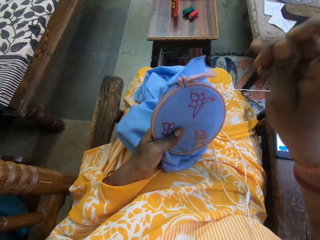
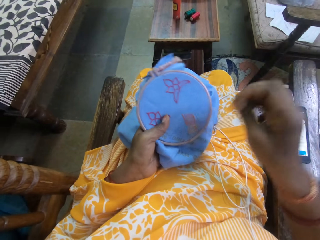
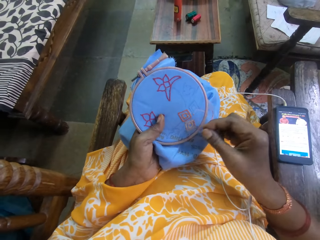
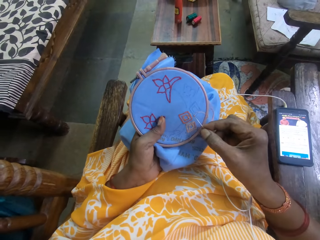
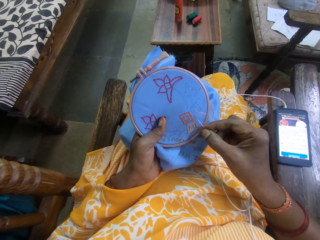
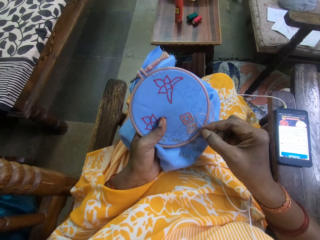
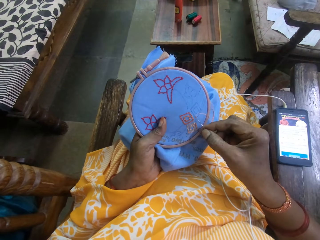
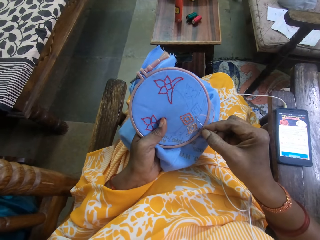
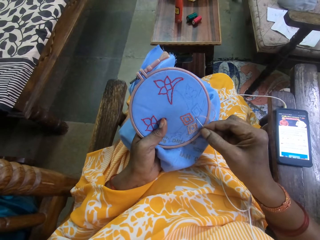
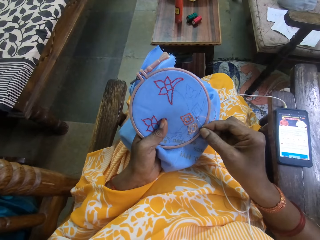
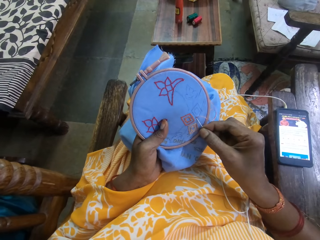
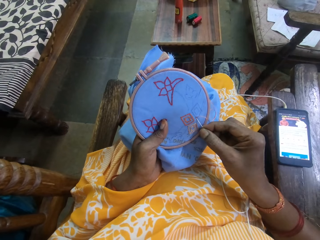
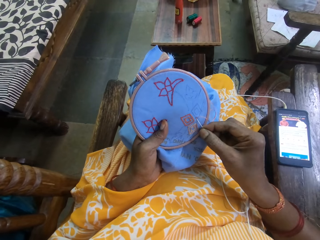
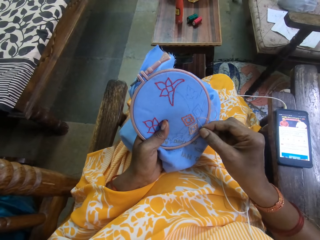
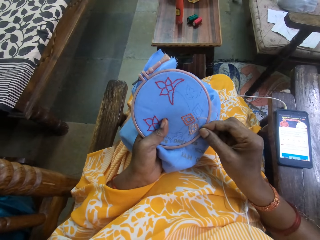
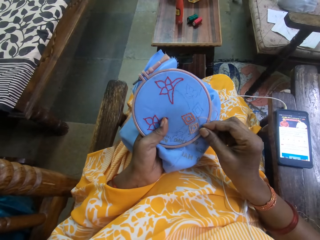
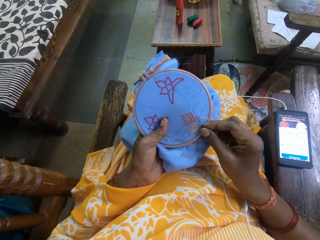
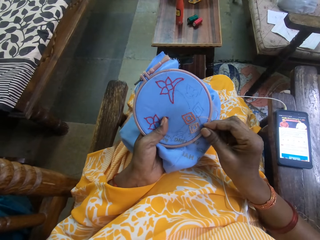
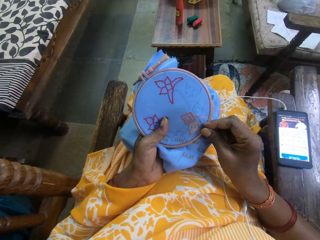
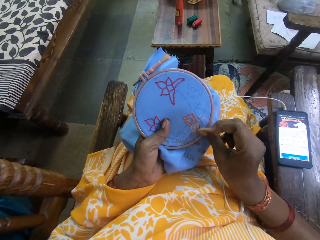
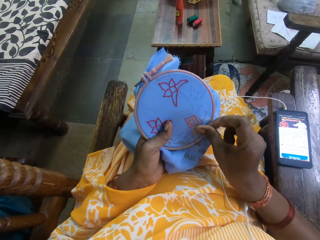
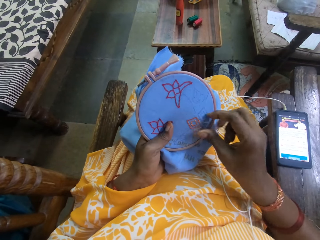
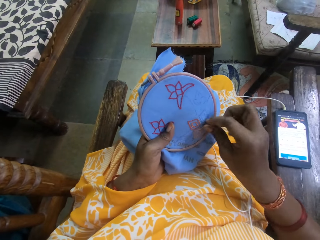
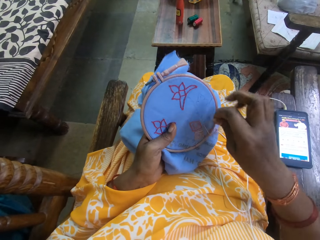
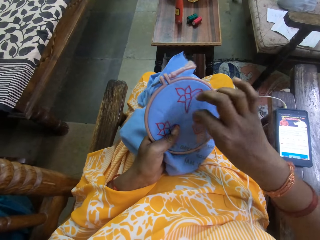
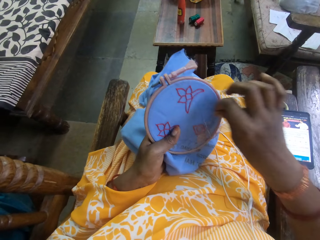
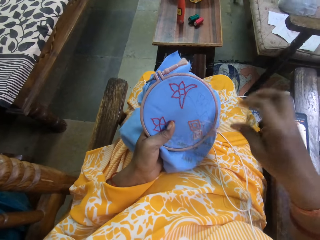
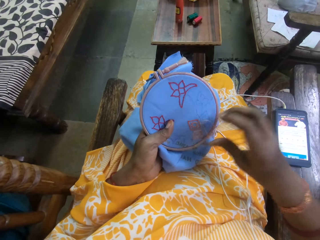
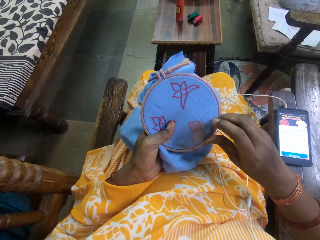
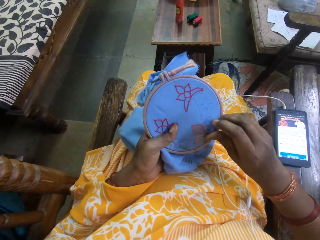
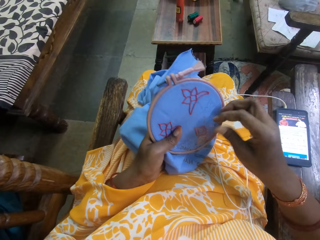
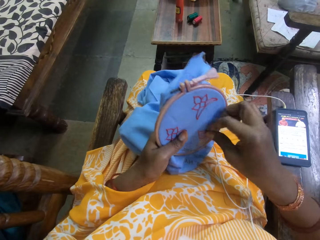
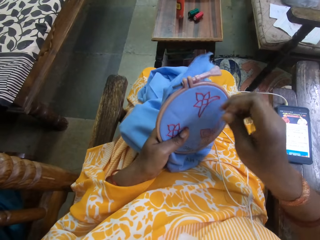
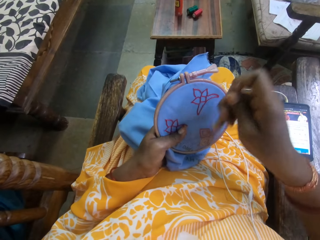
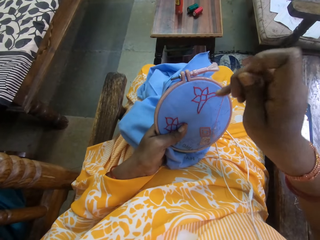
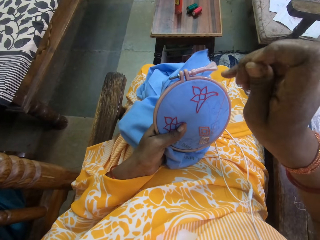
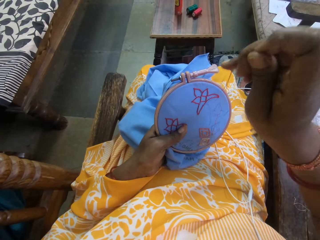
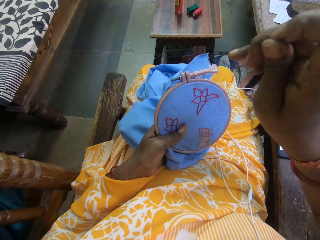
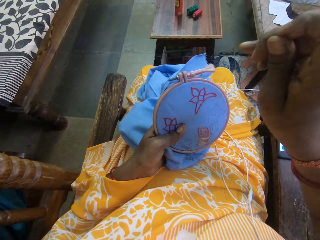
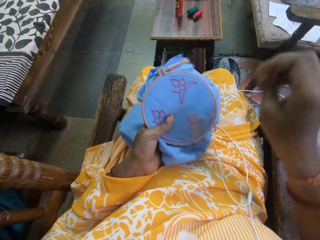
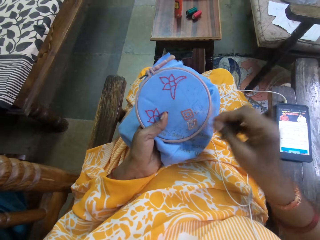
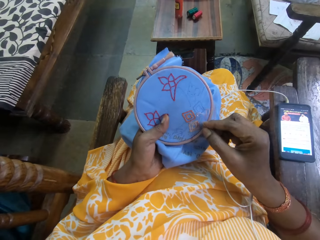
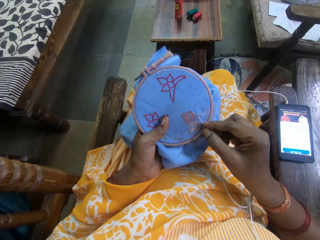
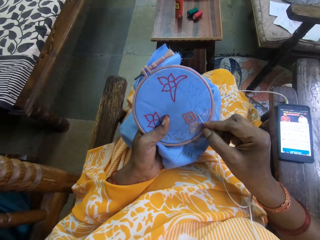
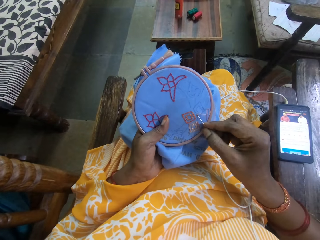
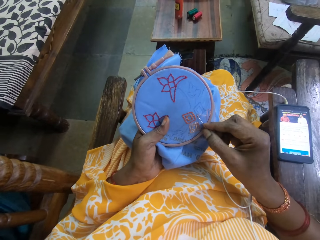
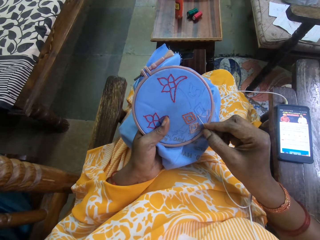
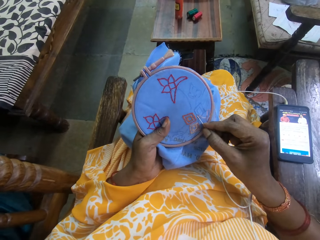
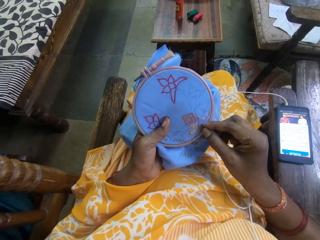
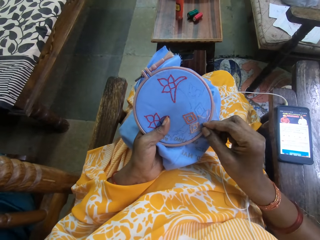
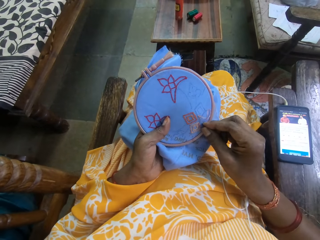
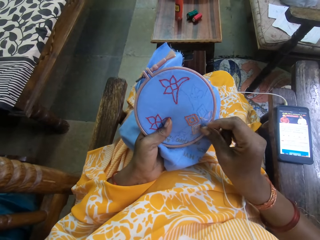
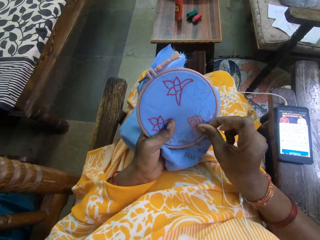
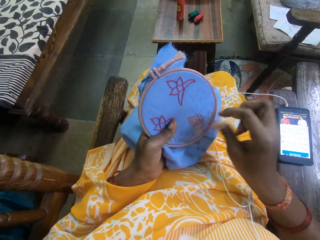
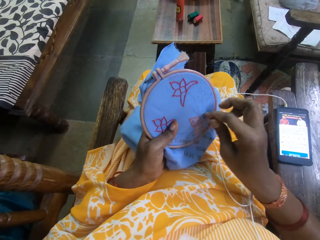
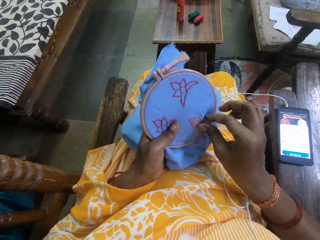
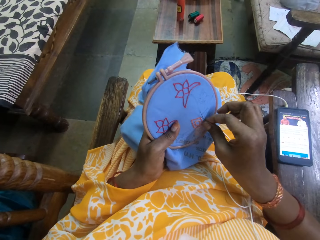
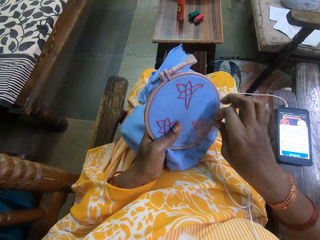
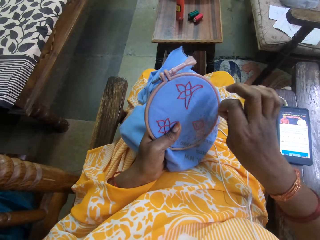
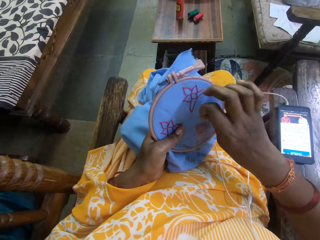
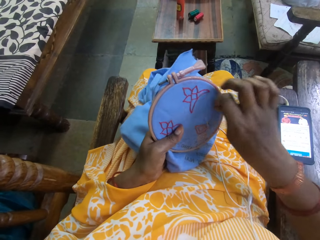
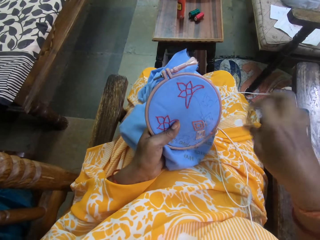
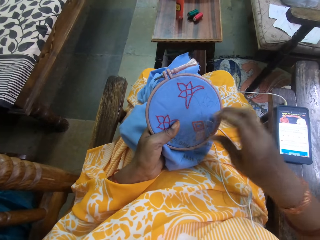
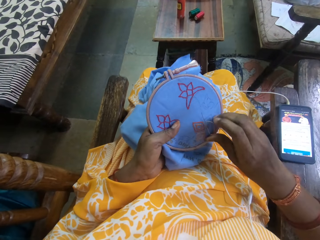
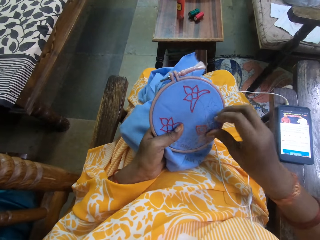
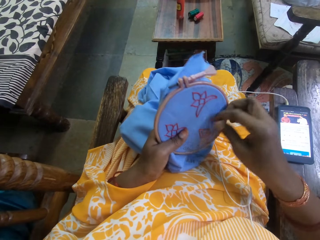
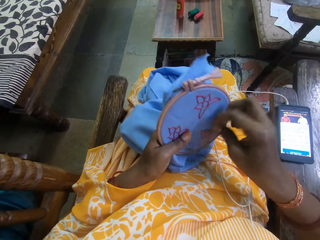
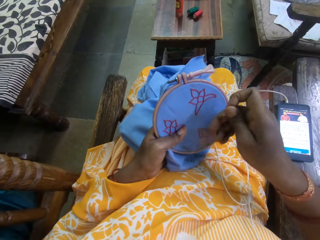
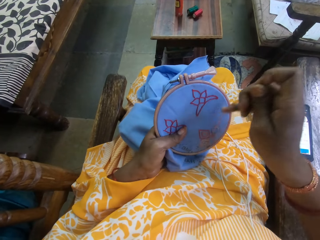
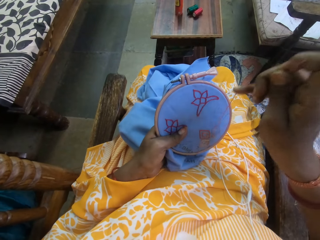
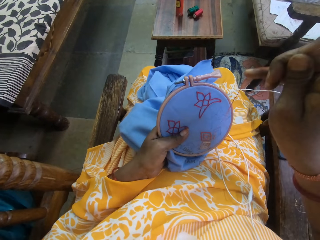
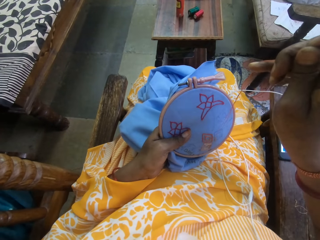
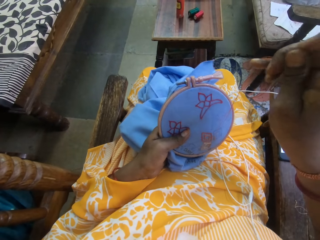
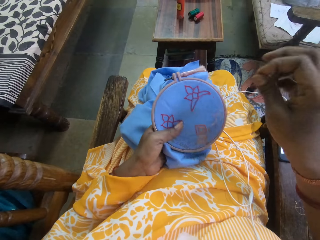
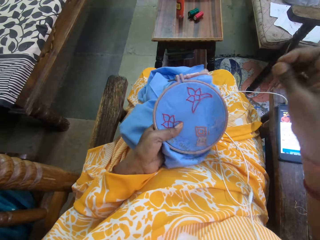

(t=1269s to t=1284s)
The camera wearer pulls the thread on the cloth. They insert the needle into the cloth. They move the thread on the cloth. They pull the thread on the cloth. They insert the needle into the cloth. They move the thread on the cloth.

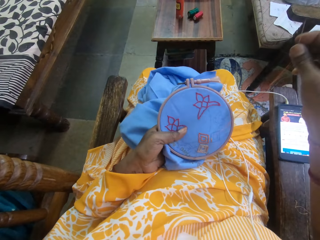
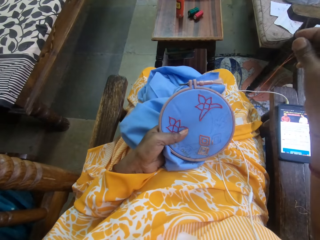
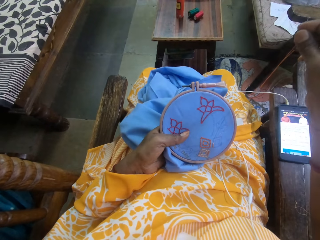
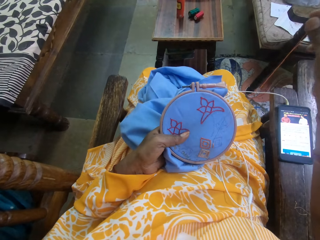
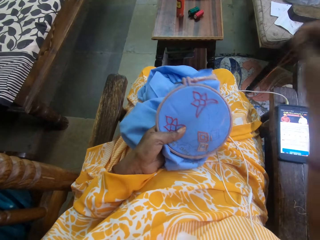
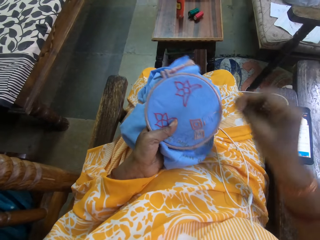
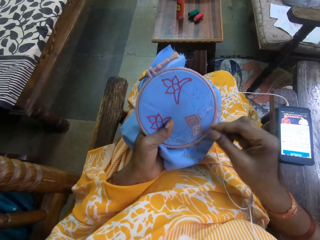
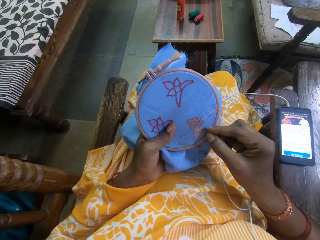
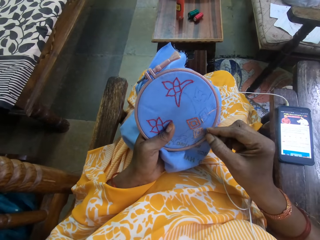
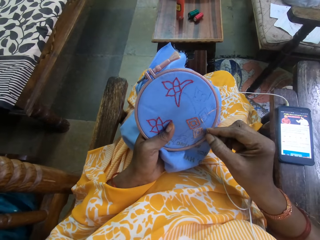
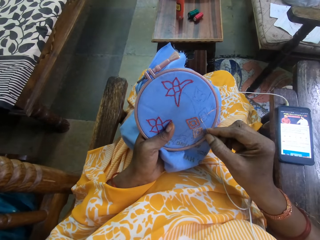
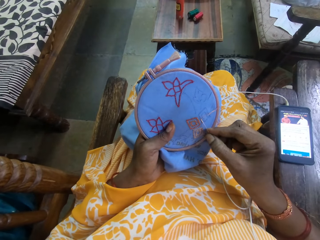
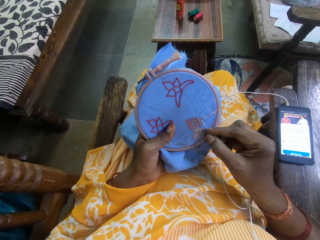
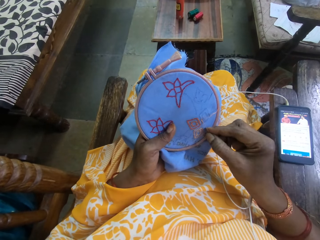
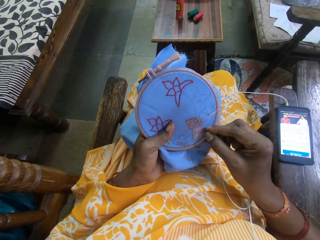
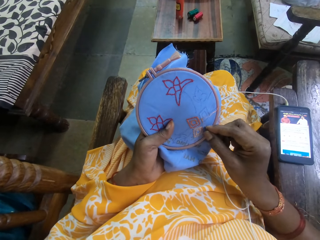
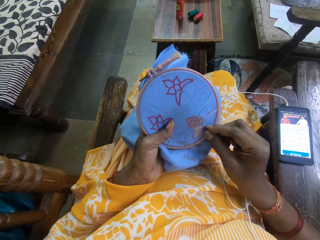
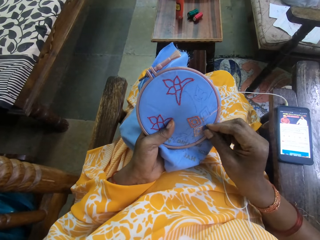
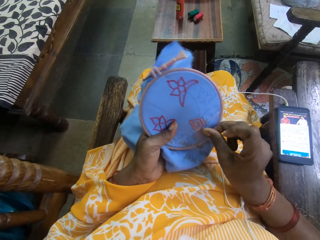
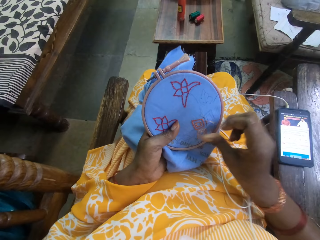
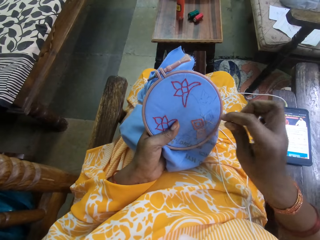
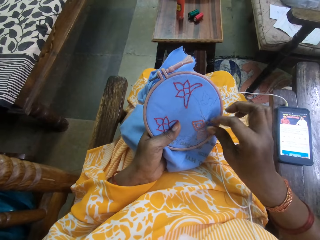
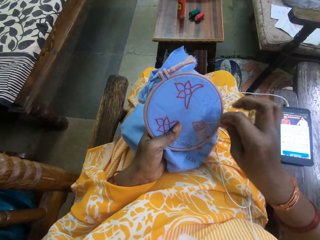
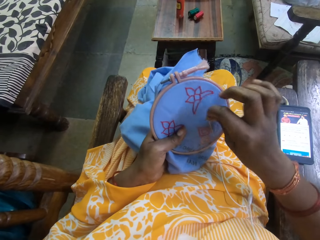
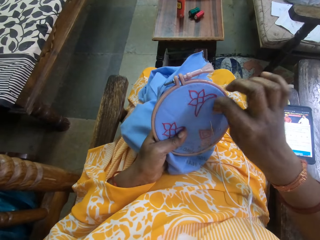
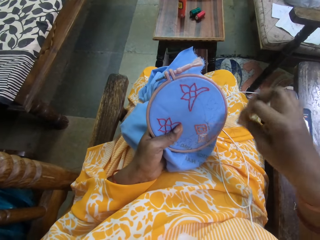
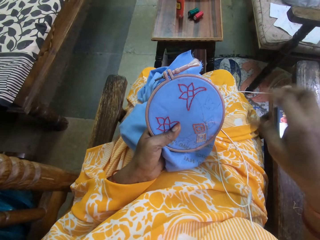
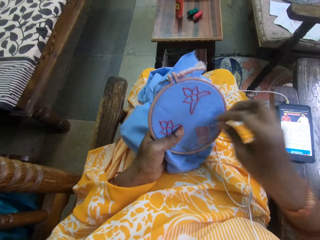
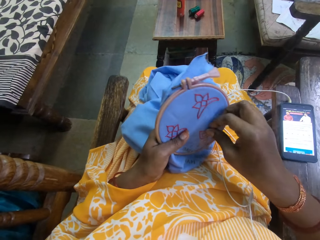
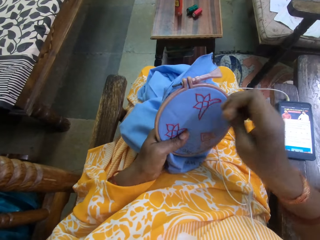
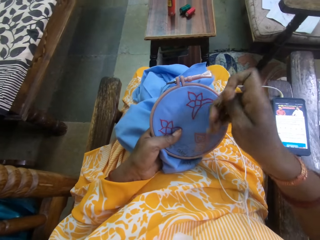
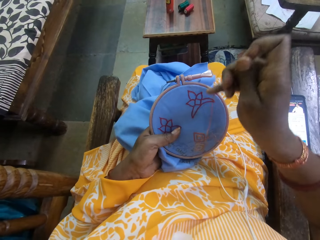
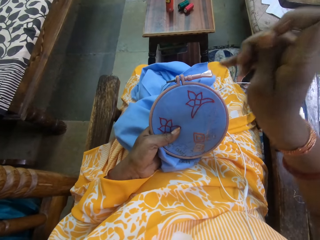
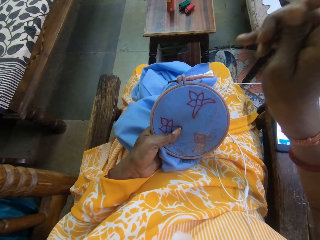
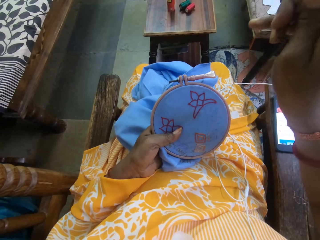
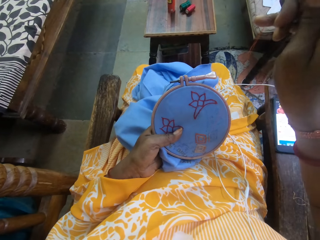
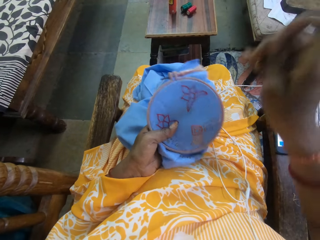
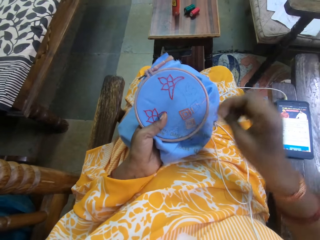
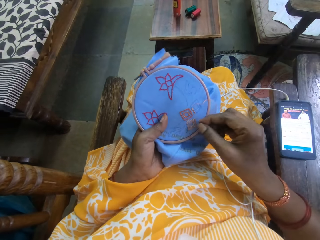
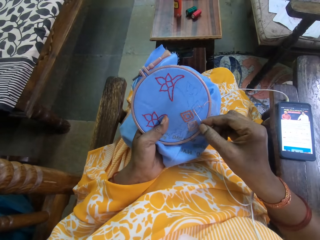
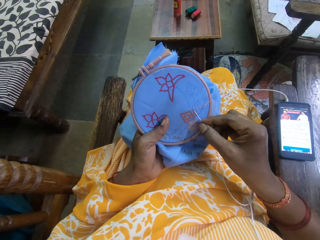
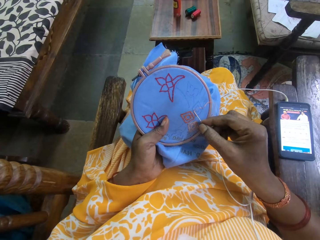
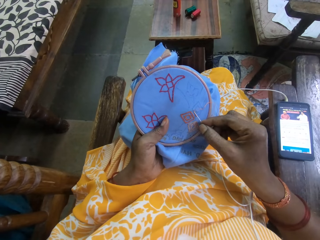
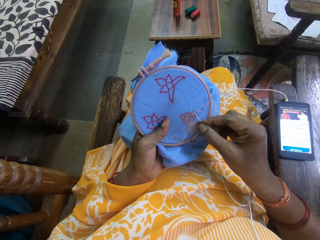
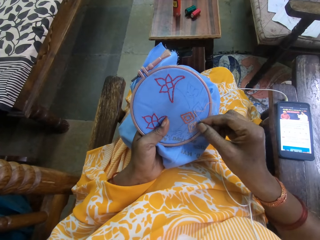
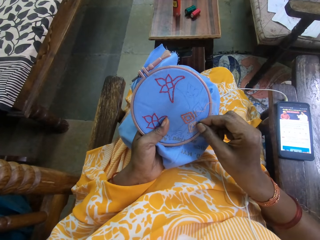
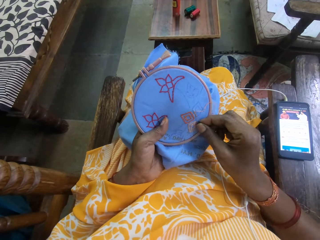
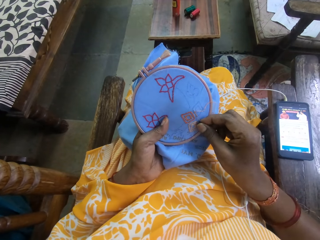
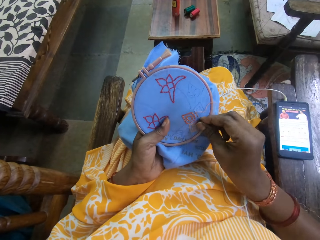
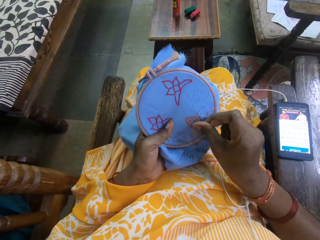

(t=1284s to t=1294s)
The camera wearer pulls the thread on the cloth. They insert the needle into the cloth. They move the thread on the cloth. They pull the thread on the cloth.
